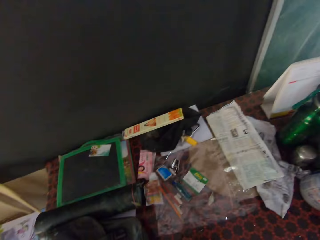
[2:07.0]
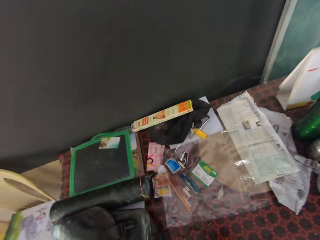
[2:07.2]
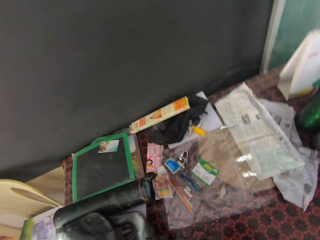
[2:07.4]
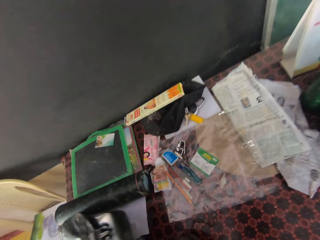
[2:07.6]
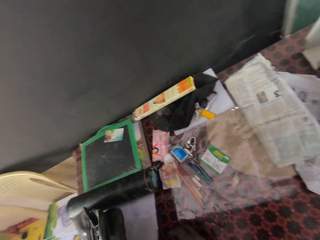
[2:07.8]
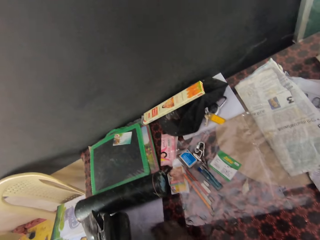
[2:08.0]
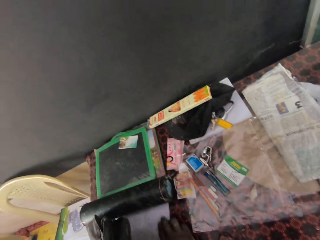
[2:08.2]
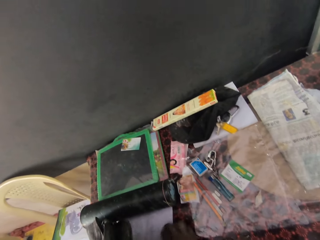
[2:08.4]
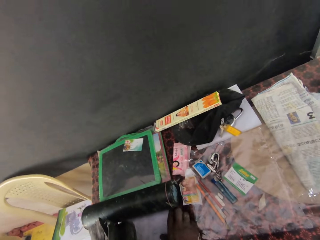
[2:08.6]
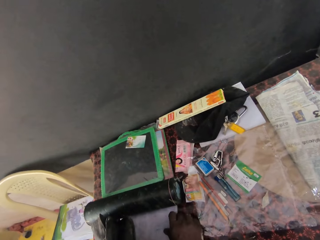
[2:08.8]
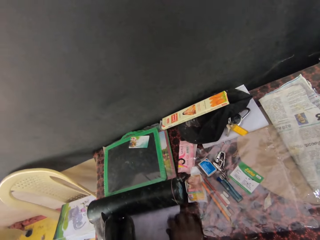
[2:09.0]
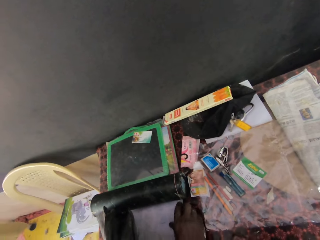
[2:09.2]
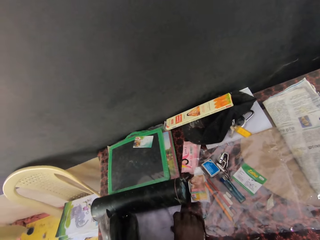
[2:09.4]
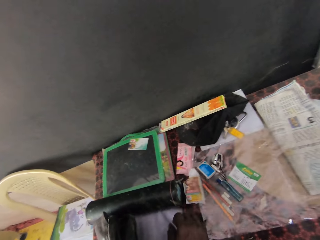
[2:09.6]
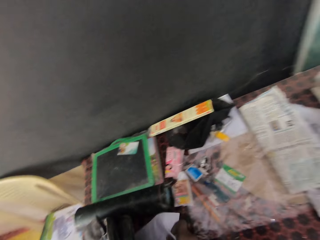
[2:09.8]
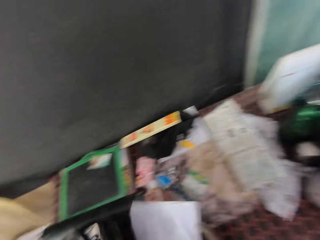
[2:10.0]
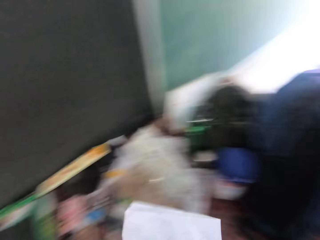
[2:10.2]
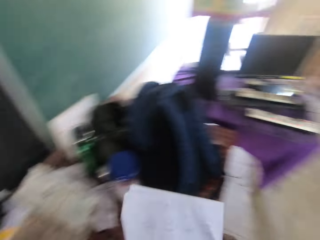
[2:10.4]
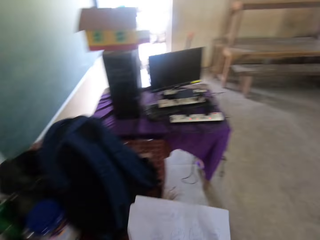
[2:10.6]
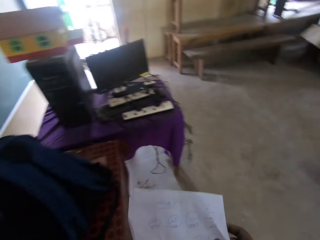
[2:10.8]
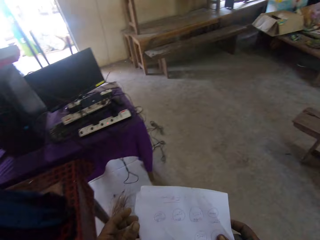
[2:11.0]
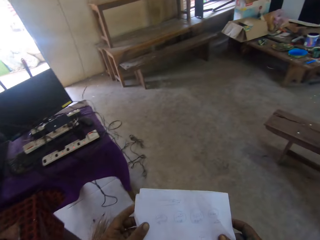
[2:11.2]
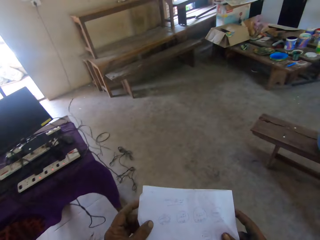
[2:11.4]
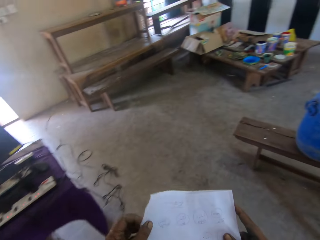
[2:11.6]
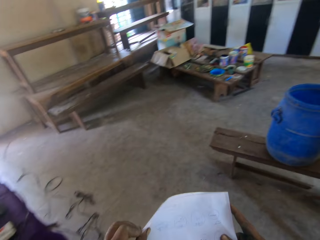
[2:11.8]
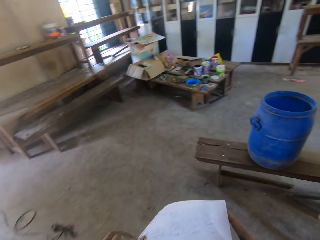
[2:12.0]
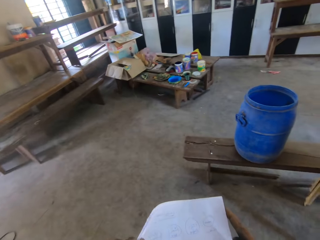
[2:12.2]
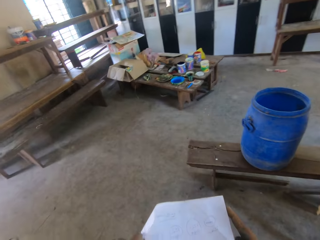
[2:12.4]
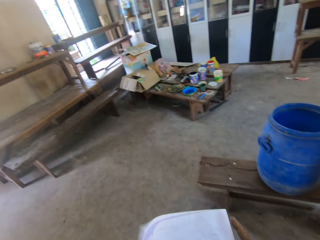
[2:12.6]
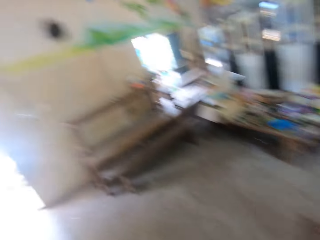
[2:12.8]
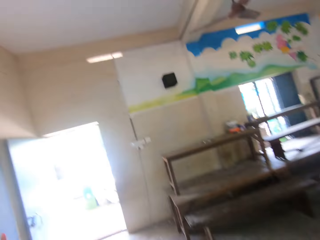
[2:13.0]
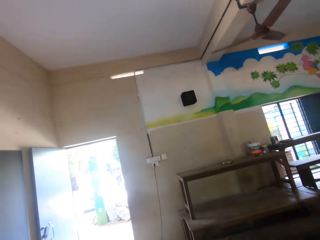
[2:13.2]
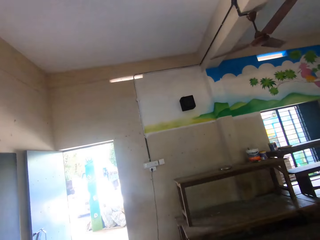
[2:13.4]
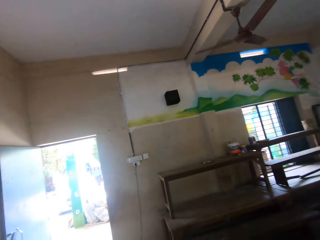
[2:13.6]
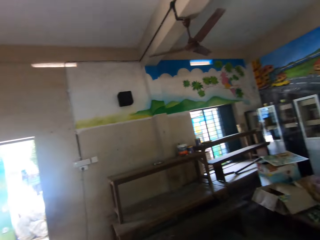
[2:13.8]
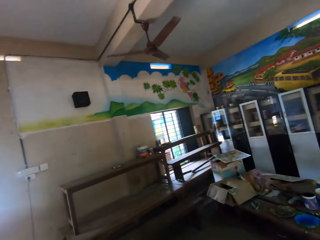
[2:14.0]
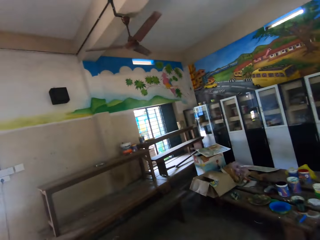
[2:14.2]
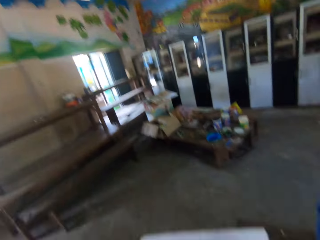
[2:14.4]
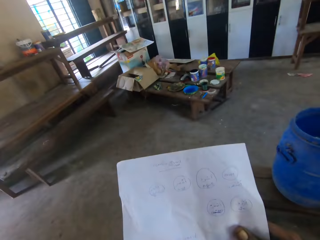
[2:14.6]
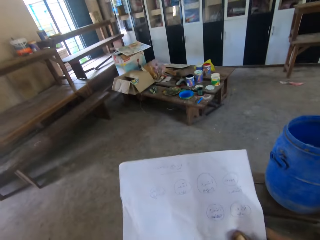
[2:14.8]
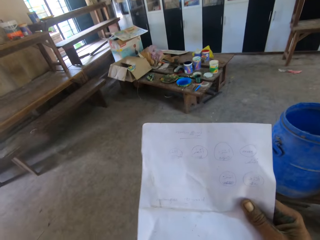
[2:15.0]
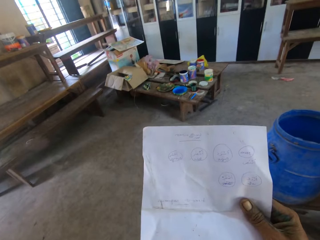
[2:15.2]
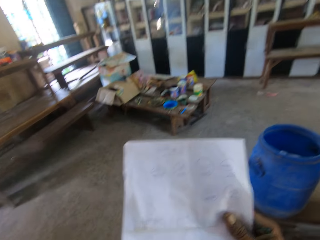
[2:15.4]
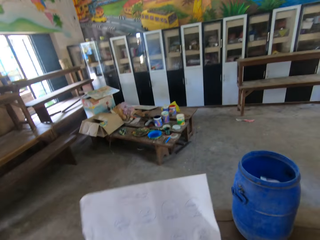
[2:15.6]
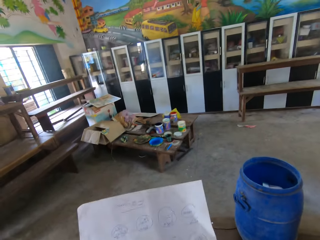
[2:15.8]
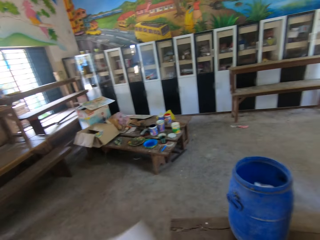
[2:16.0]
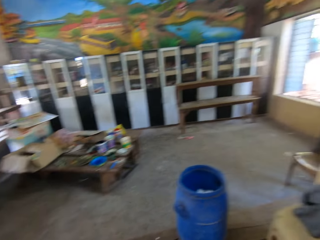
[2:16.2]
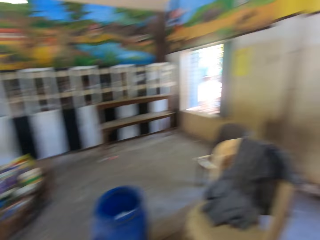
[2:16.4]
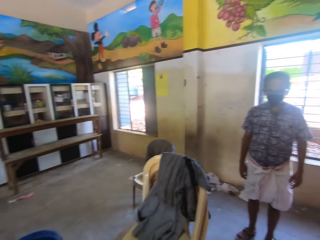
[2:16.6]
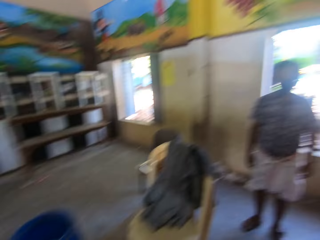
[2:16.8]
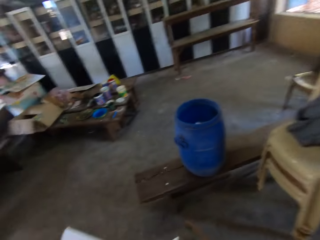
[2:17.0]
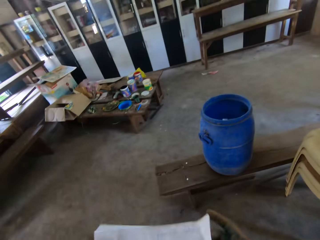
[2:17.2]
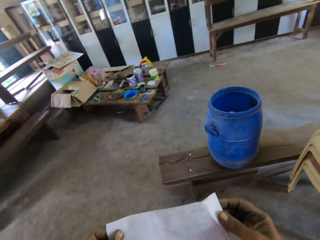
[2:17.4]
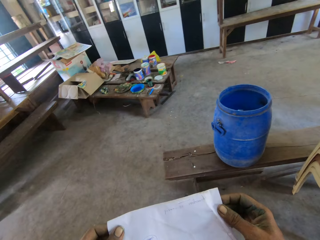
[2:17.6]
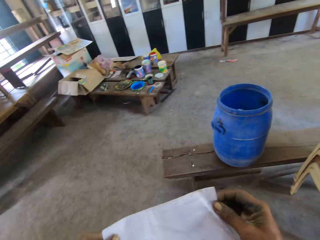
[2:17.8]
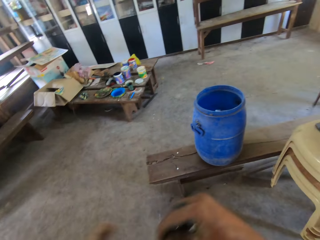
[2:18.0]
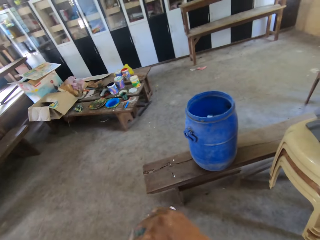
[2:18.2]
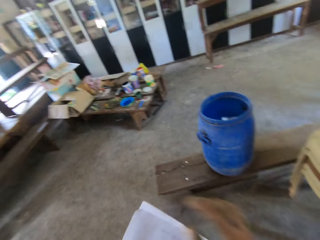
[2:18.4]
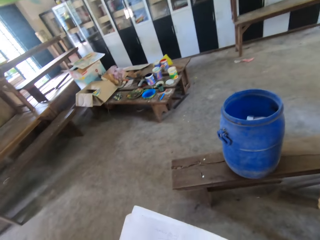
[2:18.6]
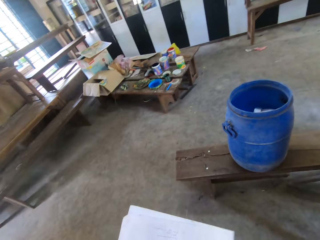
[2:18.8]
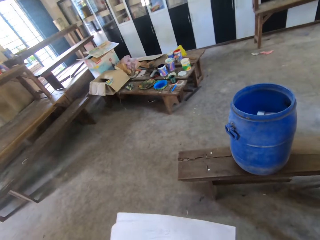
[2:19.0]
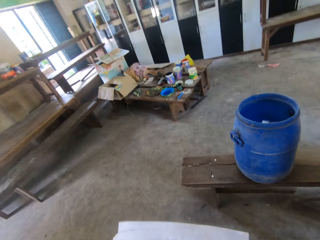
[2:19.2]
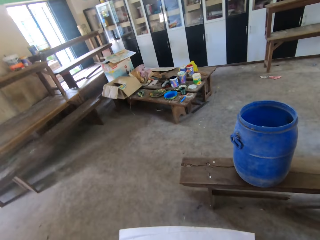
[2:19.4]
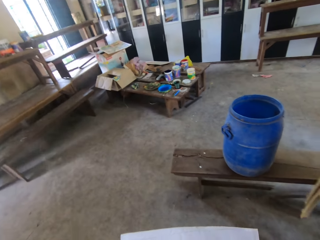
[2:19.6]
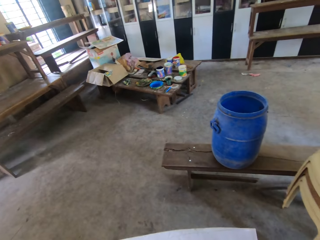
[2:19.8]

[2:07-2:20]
The camera wearer lifts a bag on the table with his left hand. He looks around. He moves something on the table with both hands. He picks up a piece of paper from the table with his right hand. He moves around the room. He looks around. He interacts with a man. The camera wearer holds something with both hands. He looks around. He holds papers with both hands.

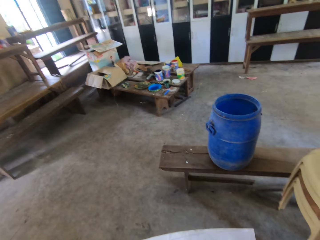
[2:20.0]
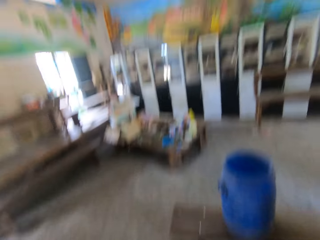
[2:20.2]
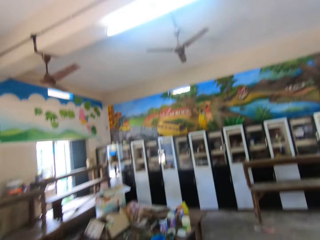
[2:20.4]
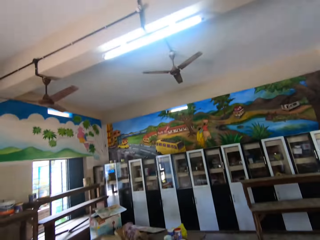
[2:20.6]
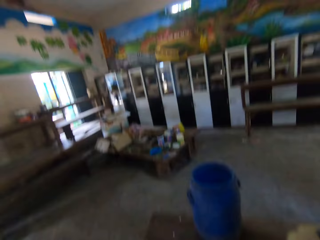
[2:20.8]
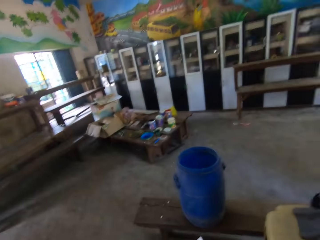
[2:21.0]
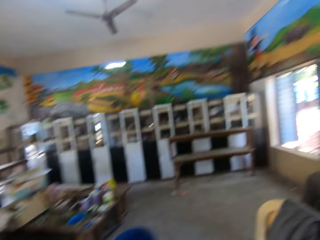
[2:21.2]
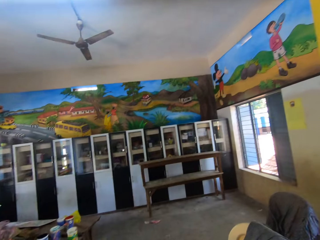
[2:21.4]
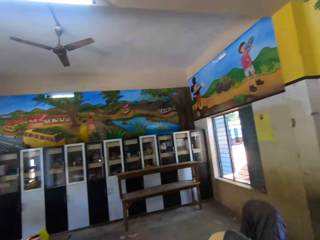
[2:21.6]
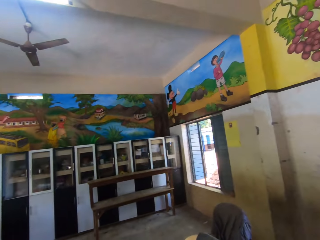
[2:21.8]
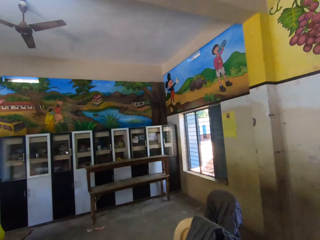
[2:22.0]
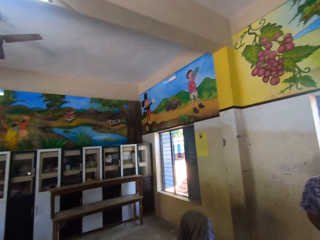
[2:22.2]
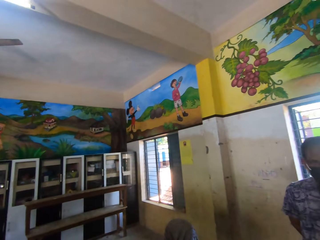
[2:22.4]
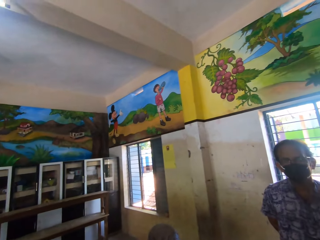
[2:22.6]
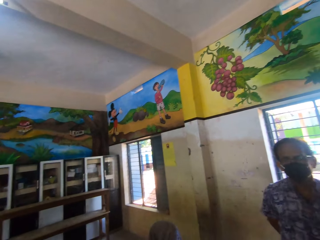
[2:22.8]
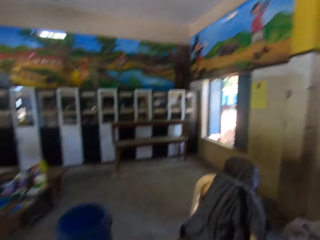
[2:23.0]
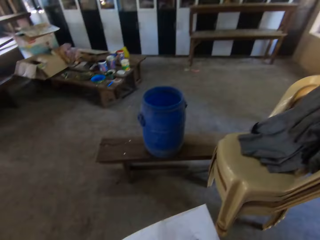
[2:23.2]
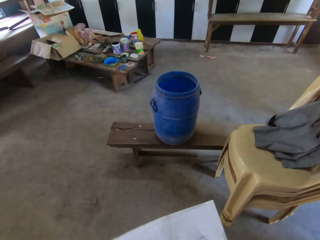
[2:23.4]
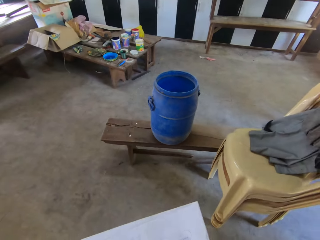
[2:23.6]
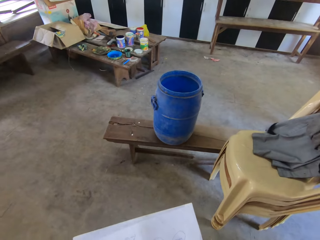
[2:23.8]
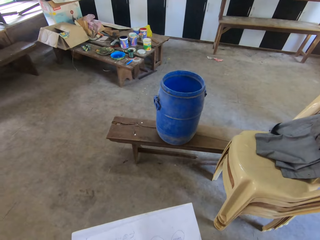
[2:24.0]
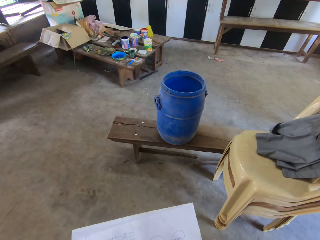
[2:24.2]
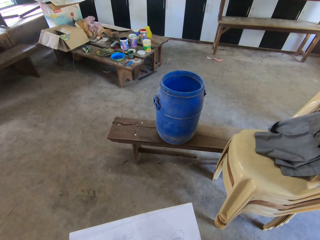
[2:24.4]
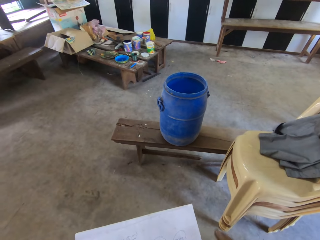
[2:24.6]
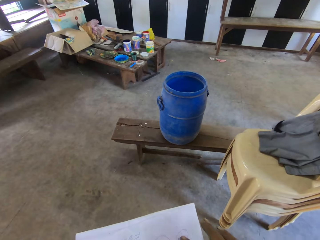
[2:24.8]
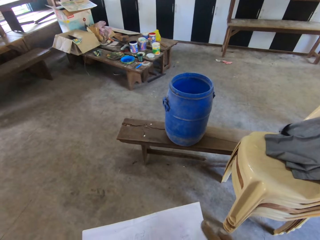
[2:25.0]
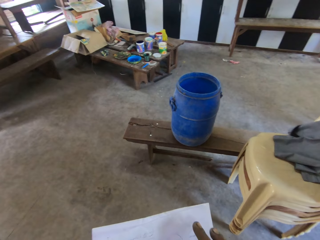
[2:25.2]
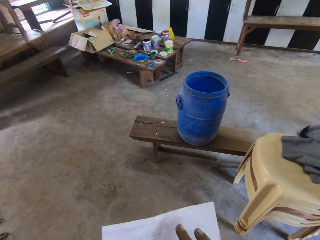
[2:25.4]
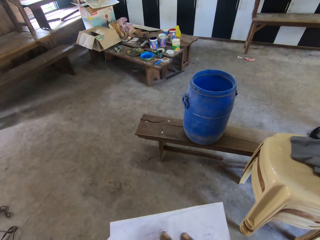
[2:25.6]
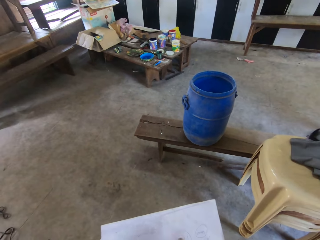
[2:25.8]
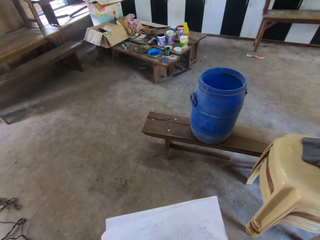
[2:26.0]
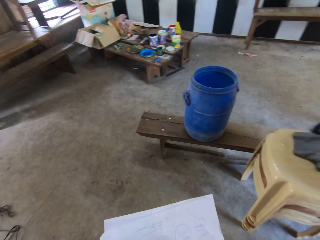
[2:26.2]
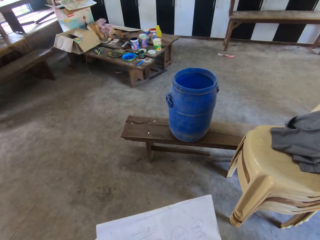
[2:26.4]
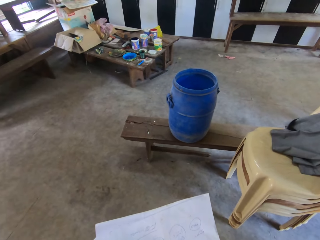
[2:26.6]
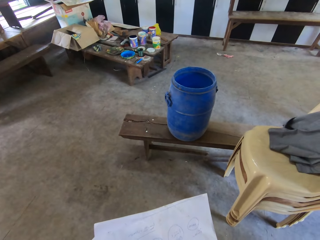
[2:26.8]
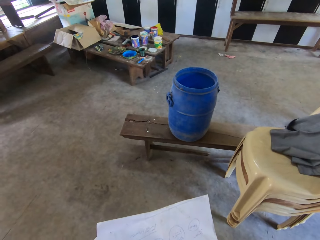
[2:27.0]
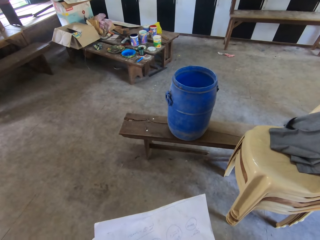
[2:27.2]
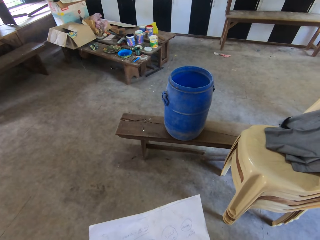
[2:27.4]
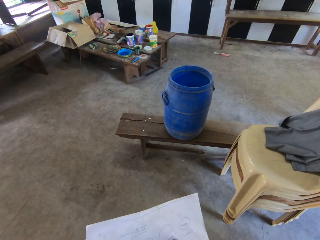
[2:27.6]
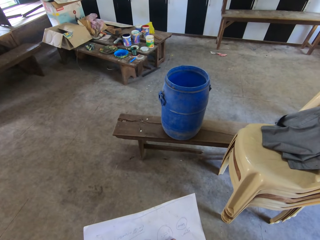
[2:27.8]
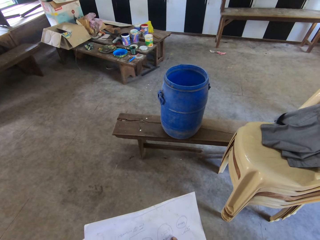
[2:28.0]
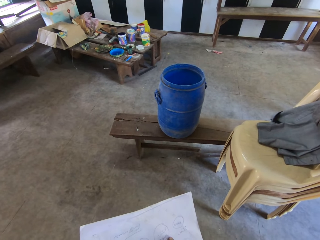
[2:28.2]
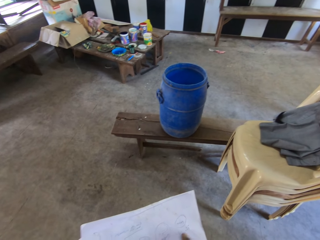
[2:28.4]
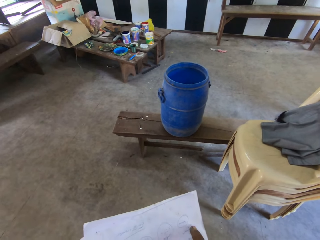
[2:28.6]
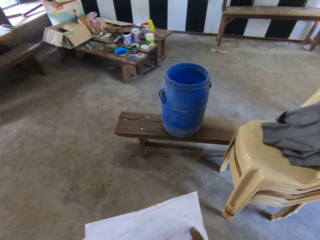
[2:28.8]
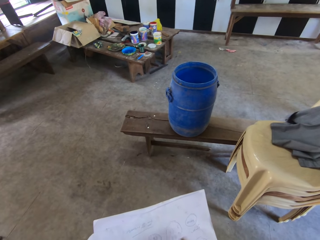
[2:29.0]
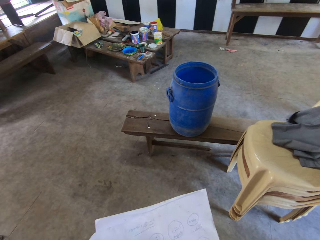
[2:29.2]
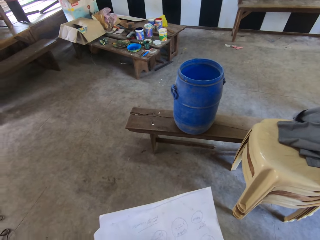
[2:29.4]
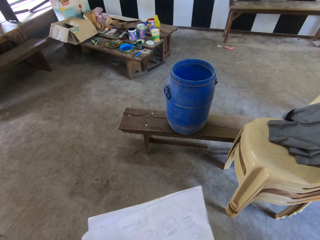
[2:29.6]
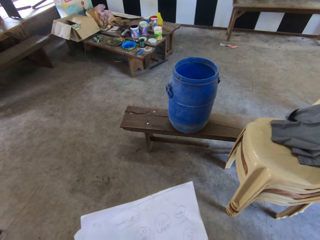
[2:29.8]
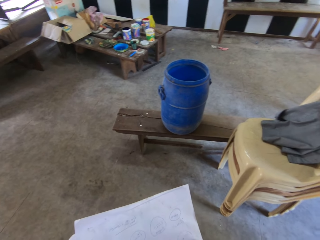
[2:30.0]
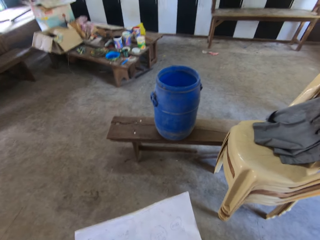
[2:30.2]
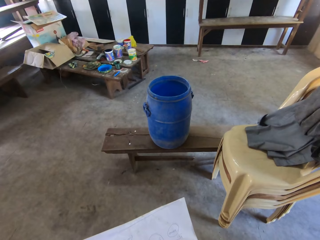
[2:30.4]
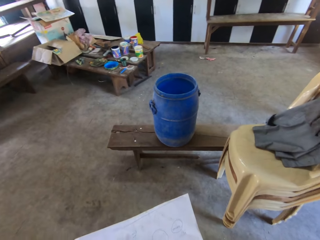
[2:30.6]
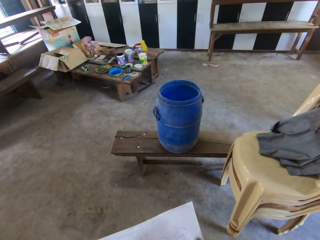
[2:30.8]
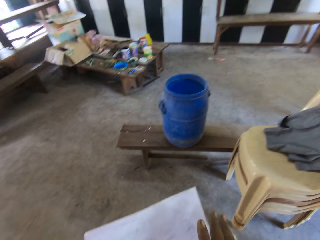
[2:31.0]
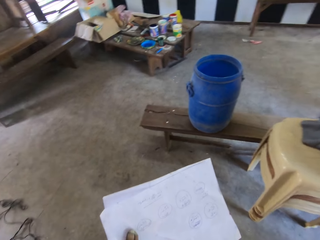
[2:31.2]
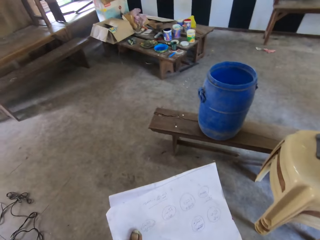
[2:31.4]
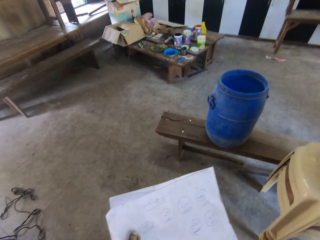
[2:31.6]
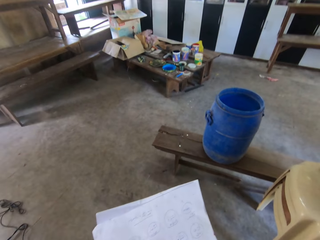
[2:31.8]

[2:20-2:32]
The camera wearer looks around. They read something on papers.
